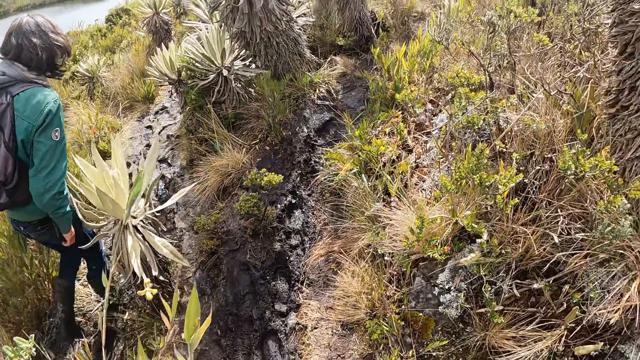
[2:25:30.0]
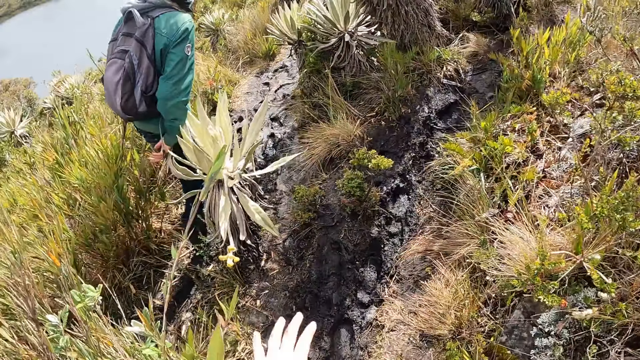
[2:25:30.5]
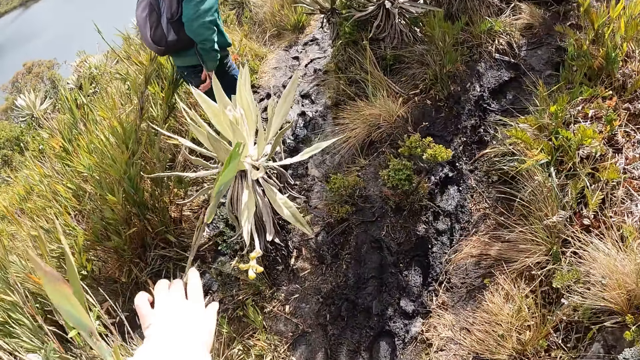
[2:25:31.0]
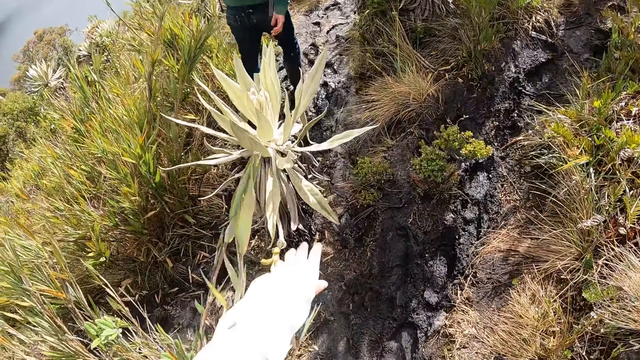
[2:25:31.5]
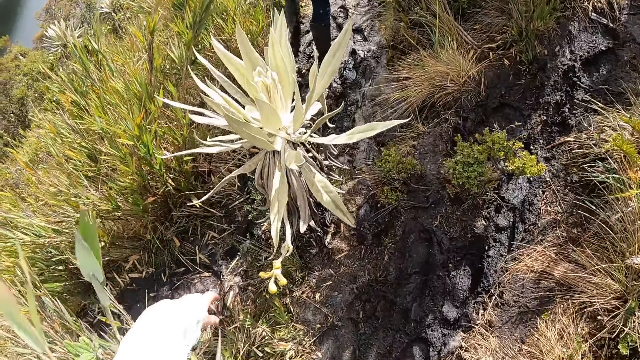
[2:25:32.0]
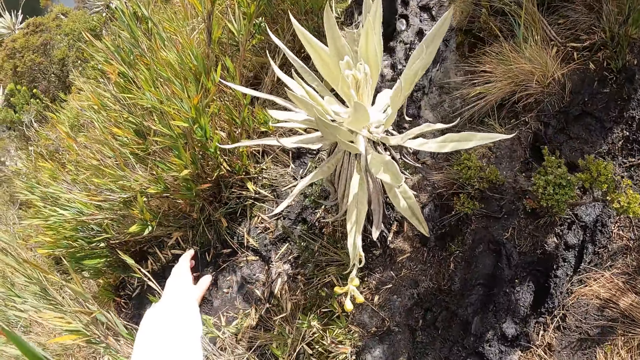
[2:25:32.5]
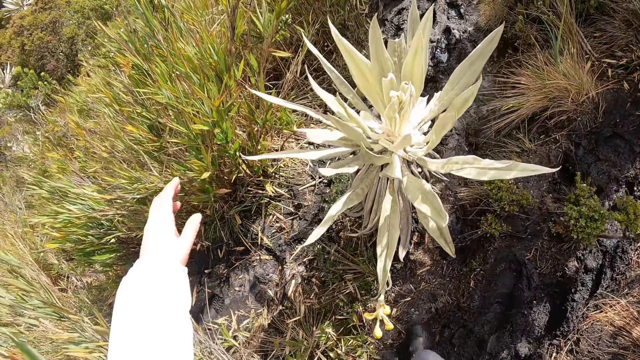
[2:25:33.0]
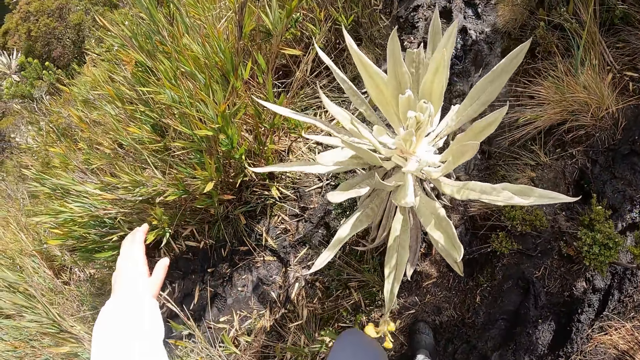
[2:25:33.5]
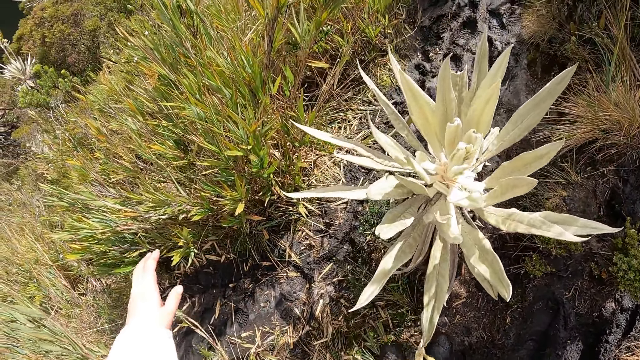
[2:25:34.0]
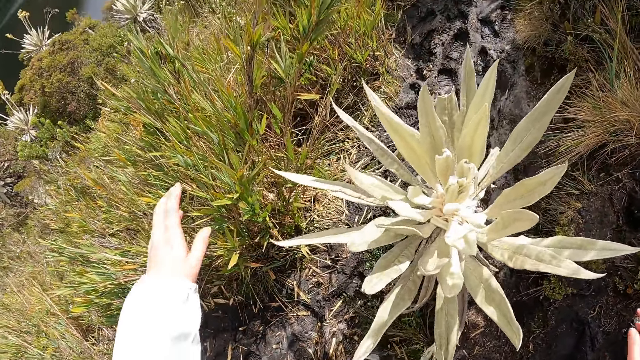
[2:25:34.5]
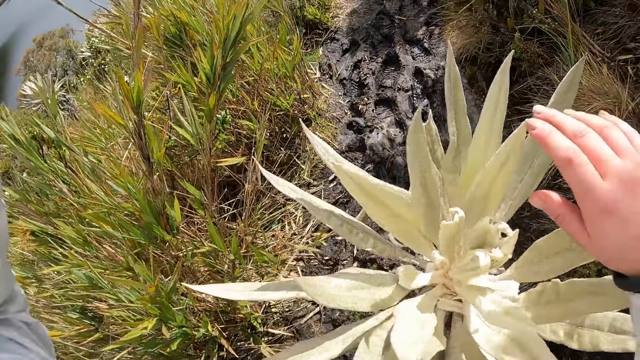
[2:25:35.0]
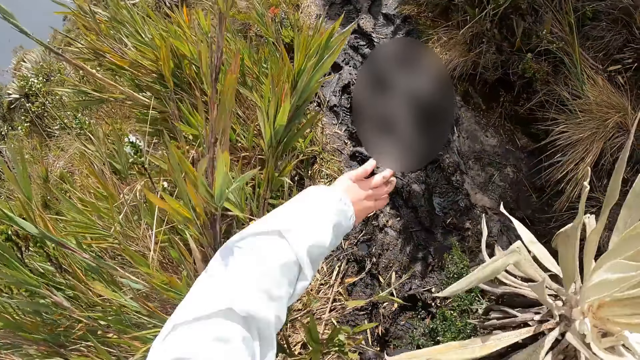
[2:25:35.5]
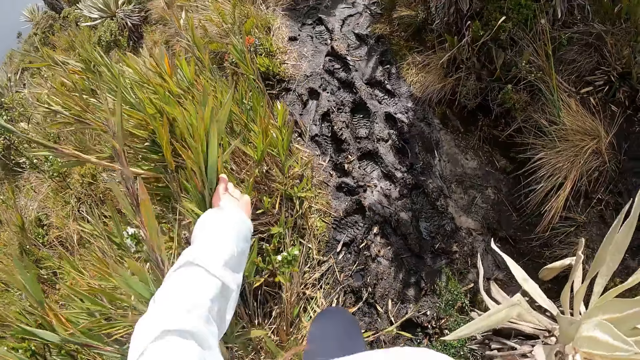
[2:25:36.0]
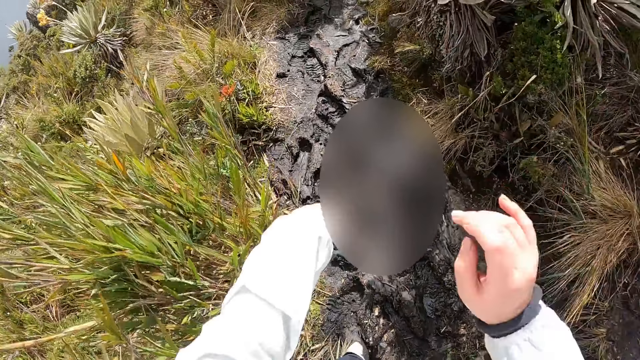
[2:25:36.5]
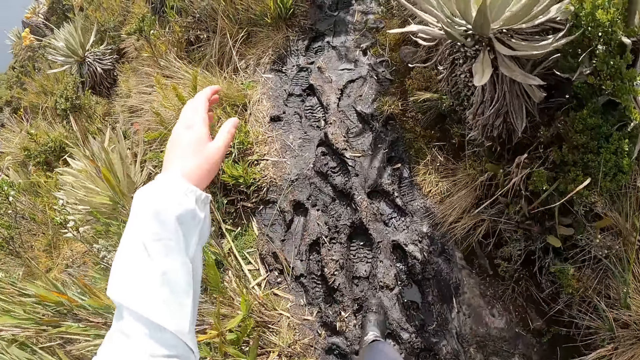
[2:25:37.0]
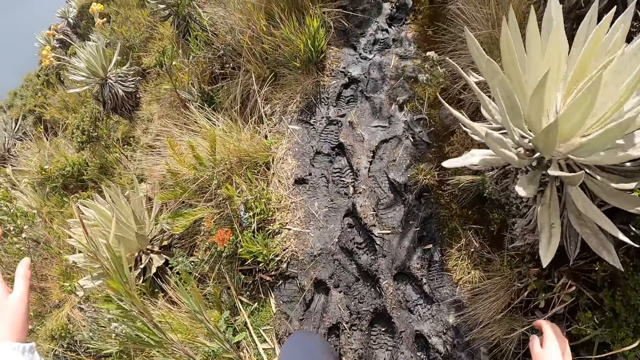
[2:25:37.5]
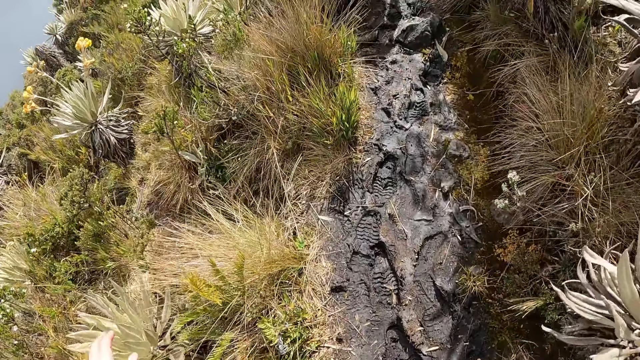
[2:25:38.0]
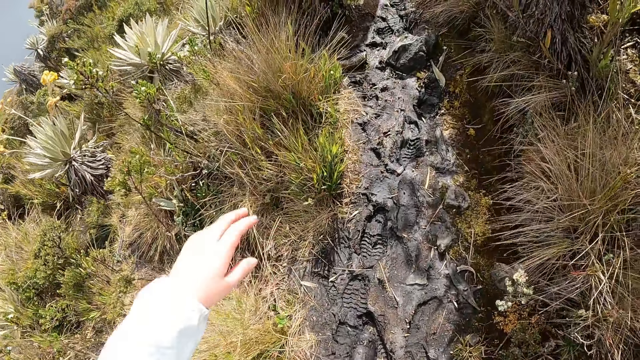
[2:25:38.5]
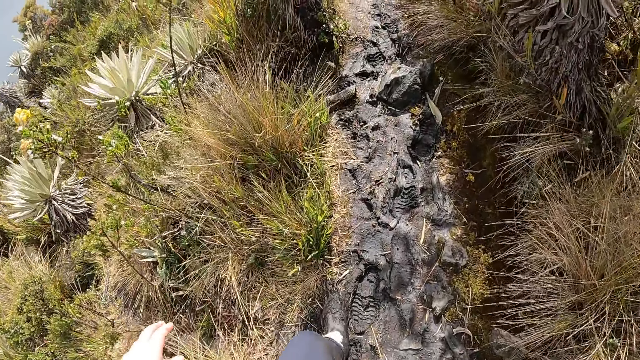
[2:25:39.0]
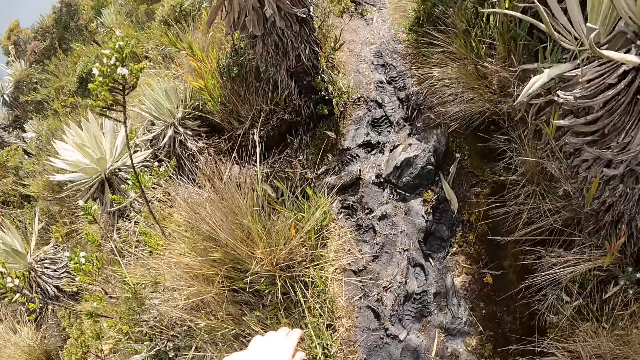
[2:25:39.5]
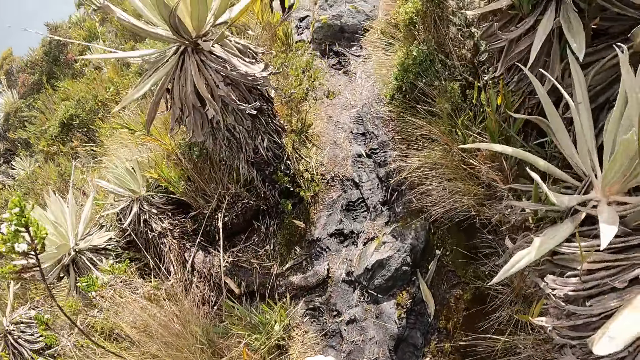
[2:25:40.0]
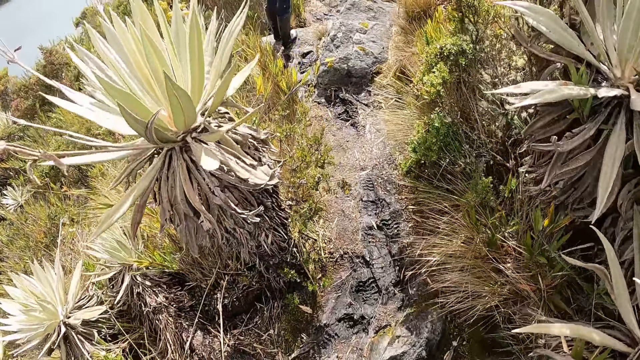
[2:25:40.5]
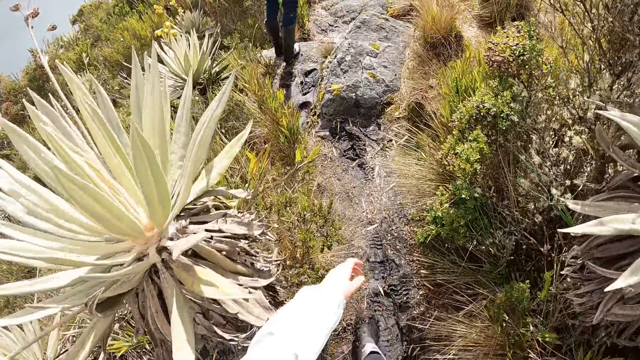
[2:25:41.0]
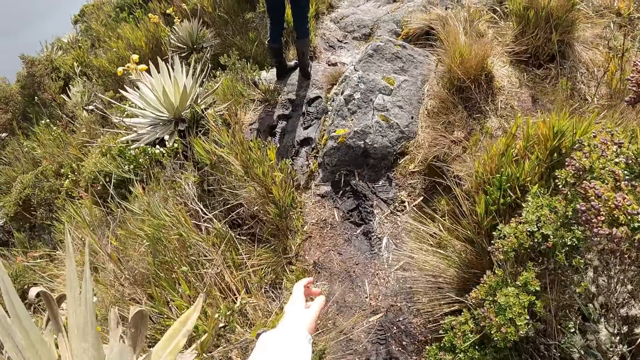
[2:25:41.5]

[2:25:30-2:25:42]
The camera wearer touches a plant with her left hand. She touches the plant with her left hand again.

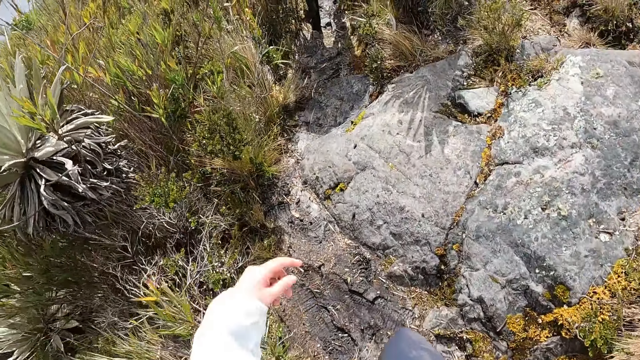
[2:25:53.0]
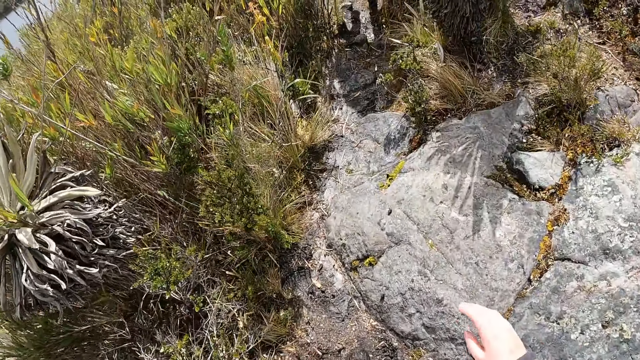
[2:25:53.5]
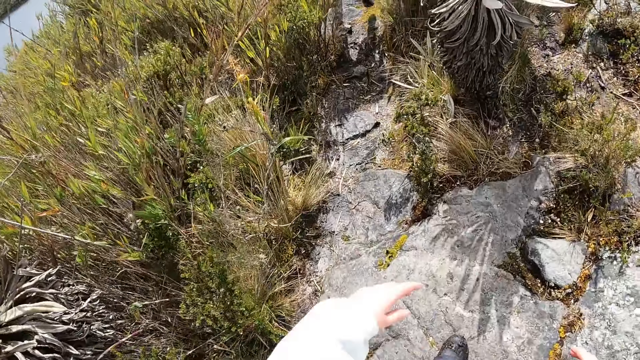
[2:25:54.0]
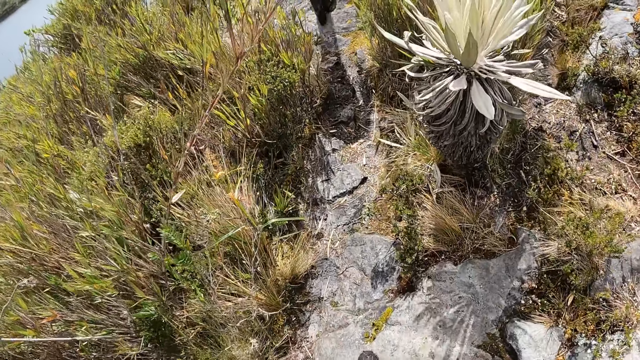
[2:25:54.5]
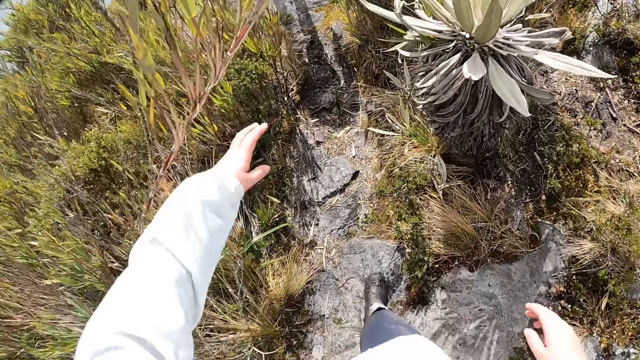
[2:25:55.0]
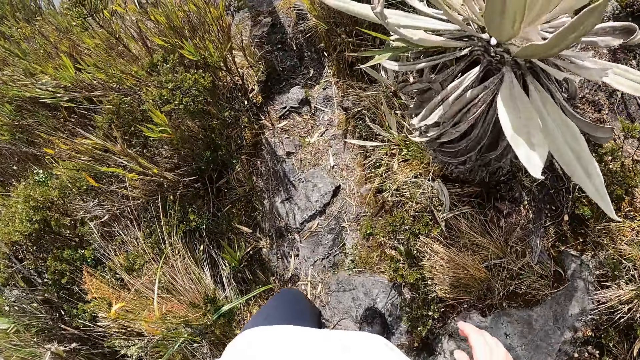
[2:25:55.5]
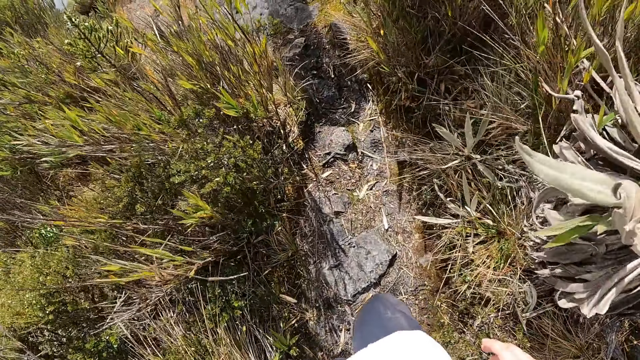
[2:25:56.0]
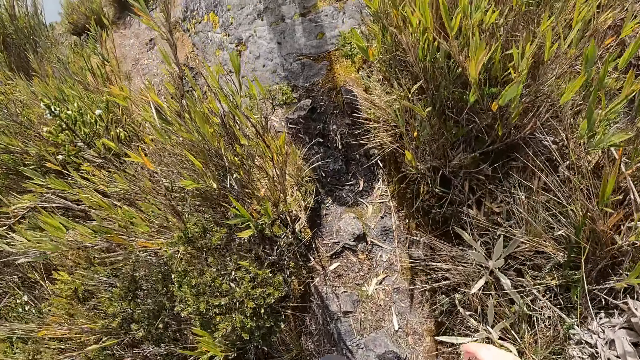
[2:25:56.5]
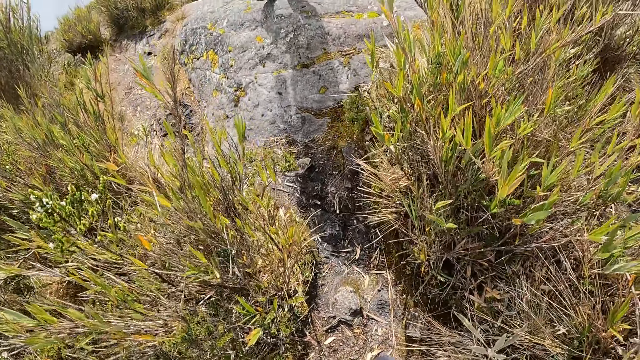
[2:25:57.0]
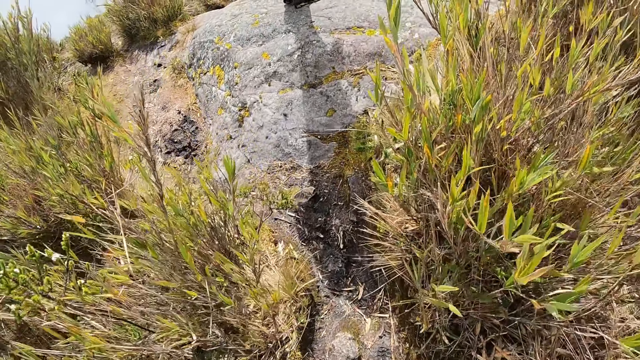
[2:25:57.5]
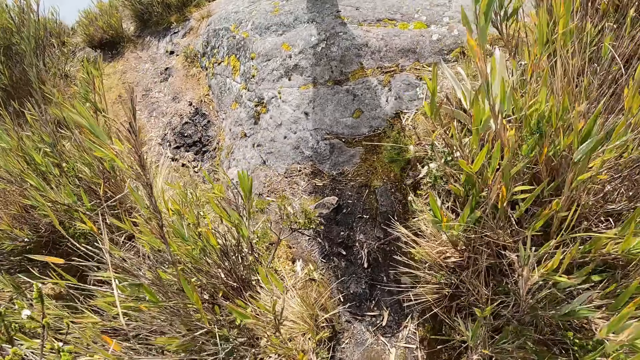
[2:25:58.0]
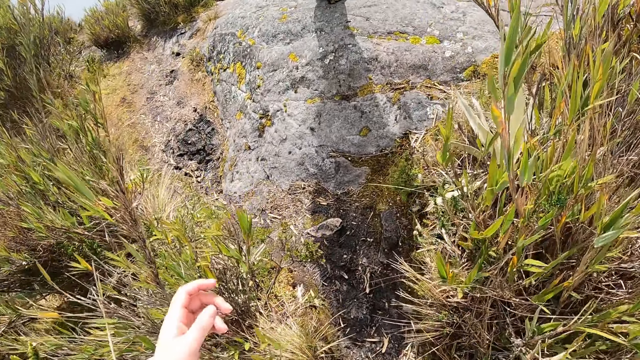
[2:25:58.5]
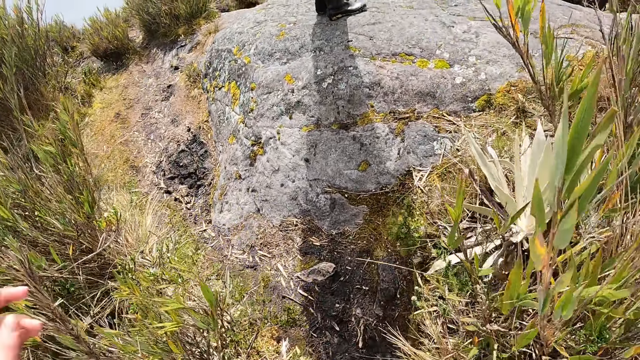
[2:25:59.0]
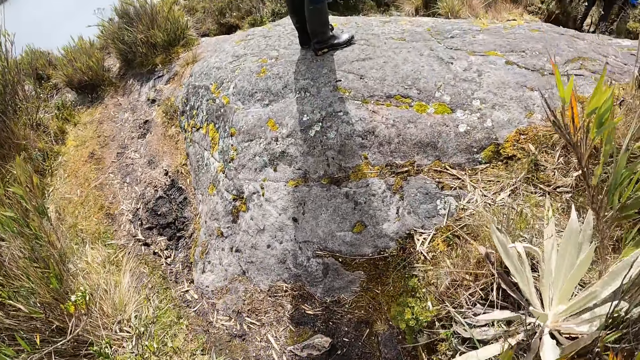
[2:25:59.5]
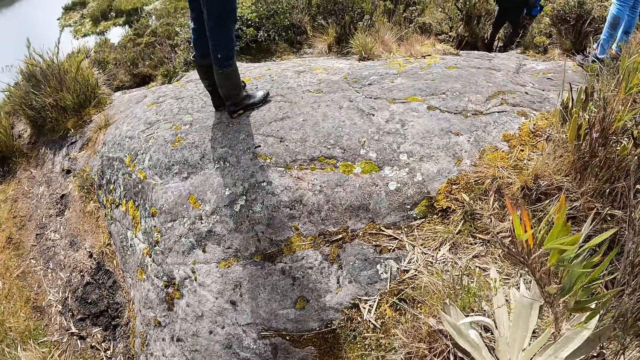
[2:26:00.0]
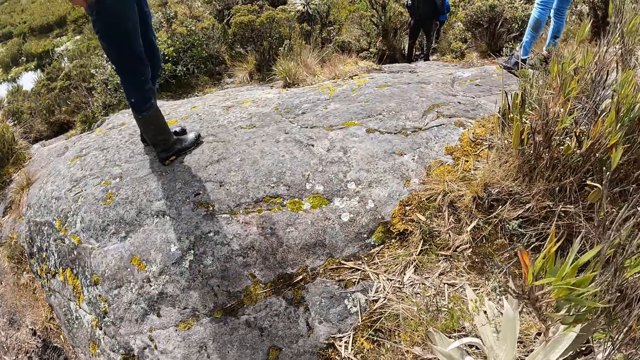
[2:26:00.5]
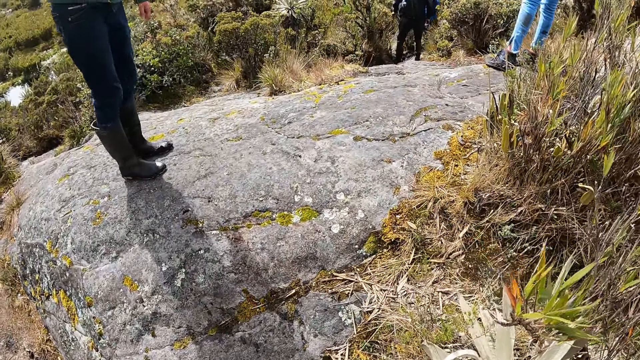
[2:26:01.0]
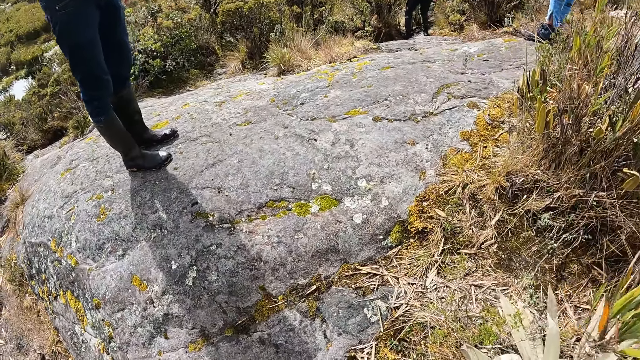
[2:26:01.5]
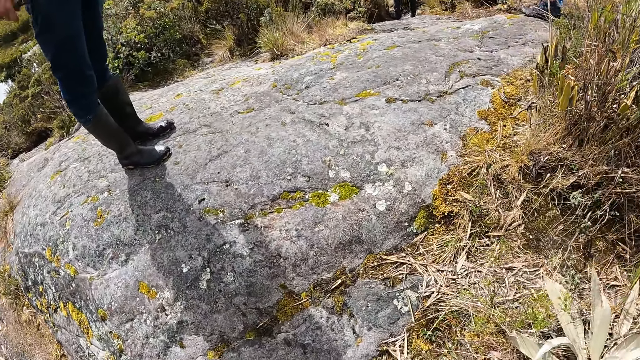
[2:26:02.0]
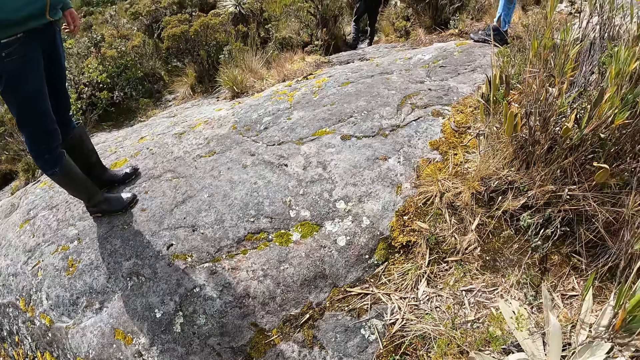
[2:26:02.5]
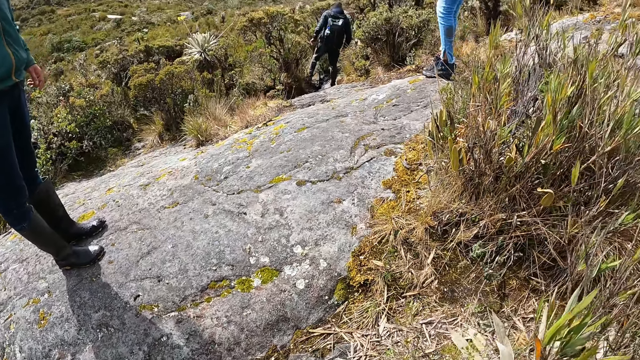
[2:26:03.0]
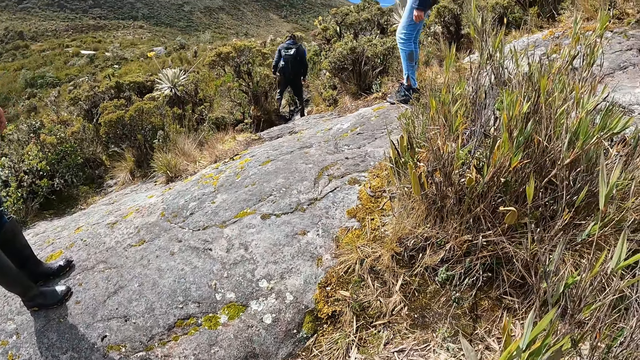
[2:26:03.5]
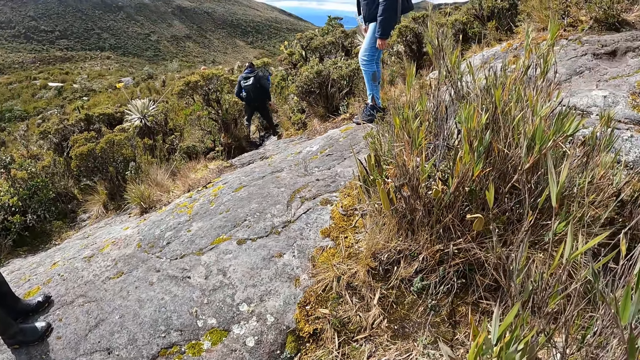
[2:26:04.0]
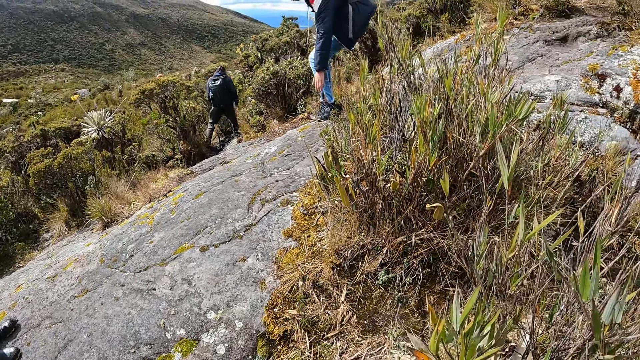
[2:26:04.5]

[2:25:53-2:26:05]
The camera wearer touches a plant with her left hand. She stops walking and looks around.
